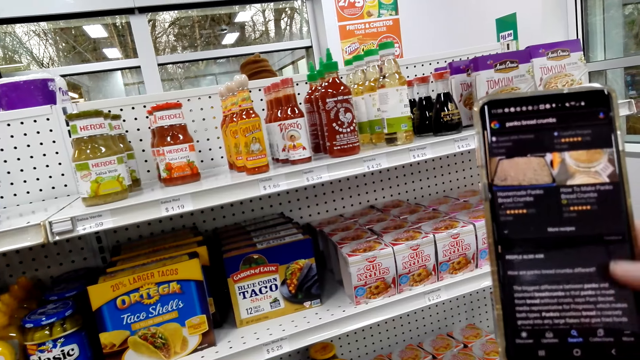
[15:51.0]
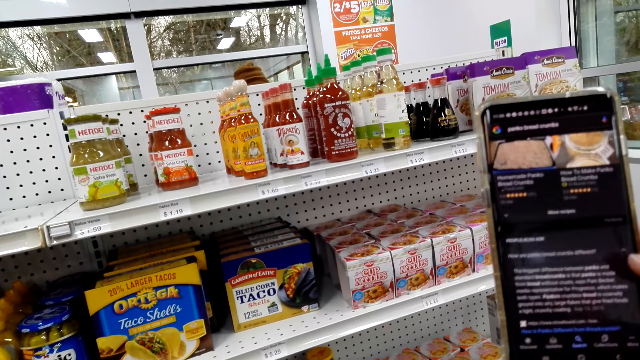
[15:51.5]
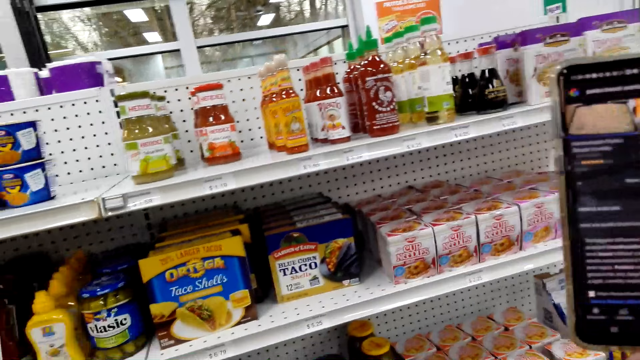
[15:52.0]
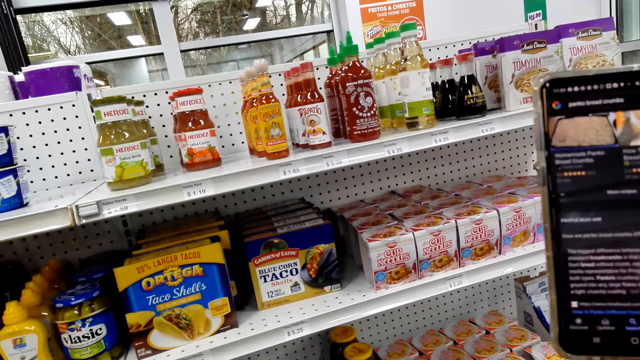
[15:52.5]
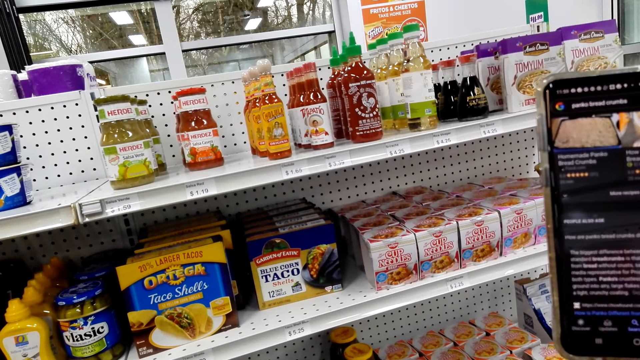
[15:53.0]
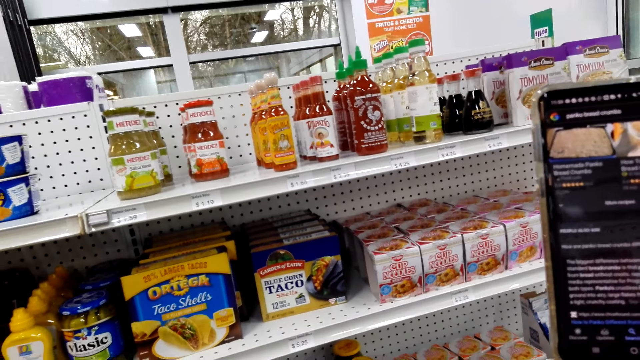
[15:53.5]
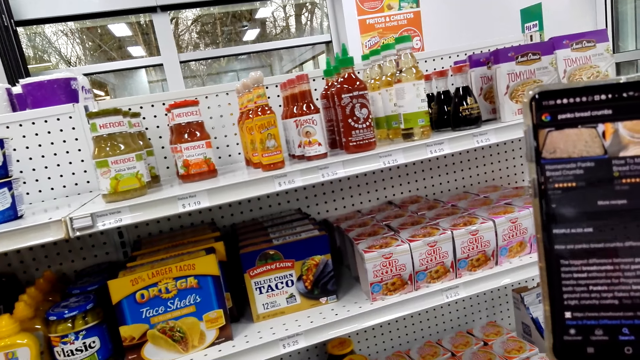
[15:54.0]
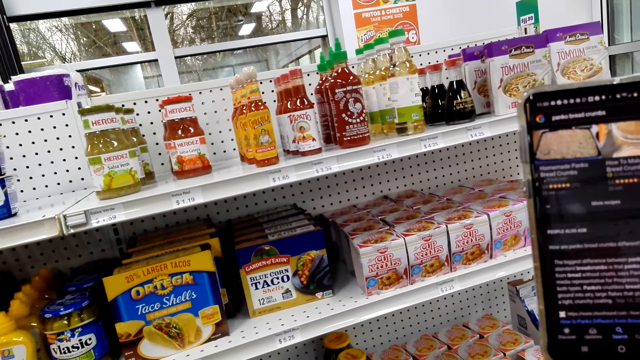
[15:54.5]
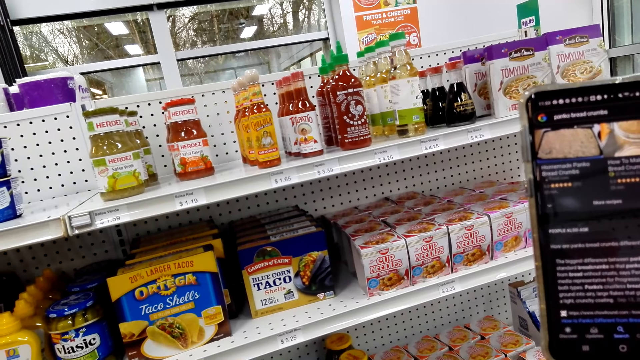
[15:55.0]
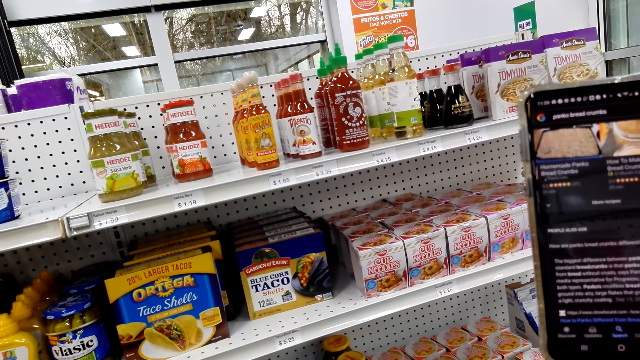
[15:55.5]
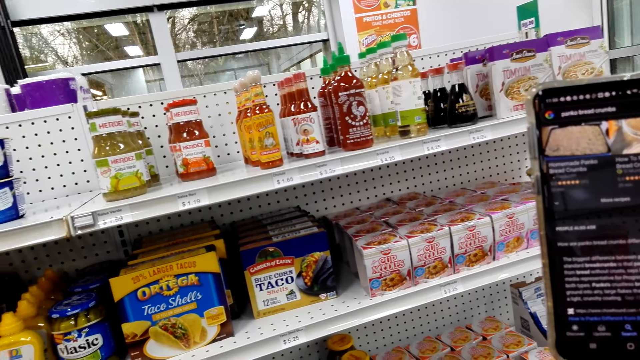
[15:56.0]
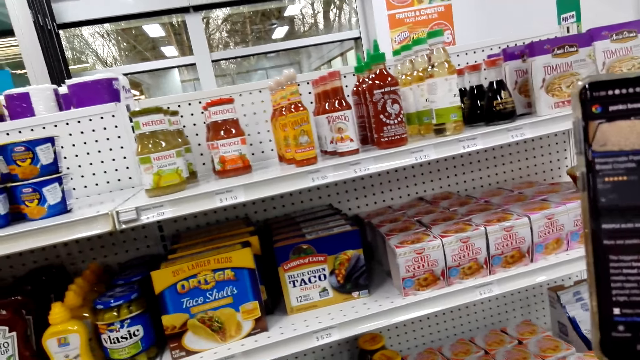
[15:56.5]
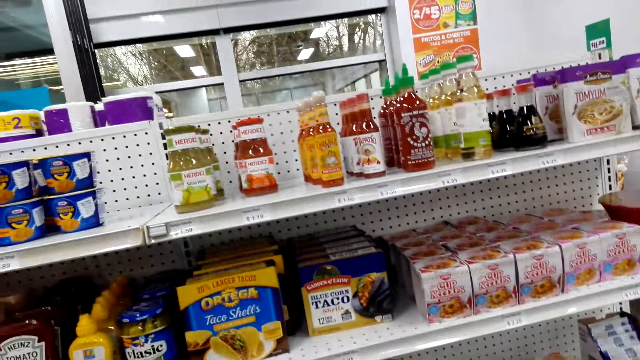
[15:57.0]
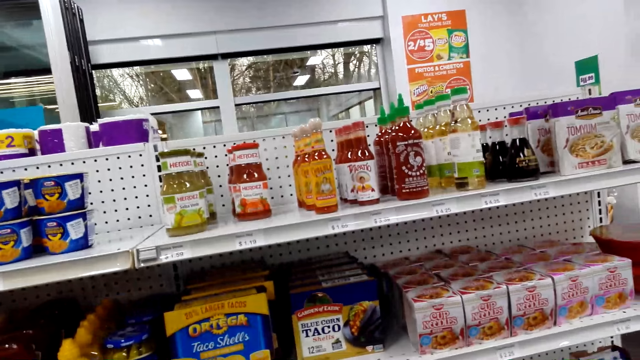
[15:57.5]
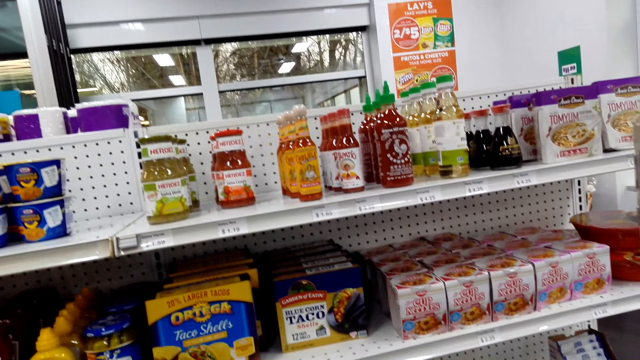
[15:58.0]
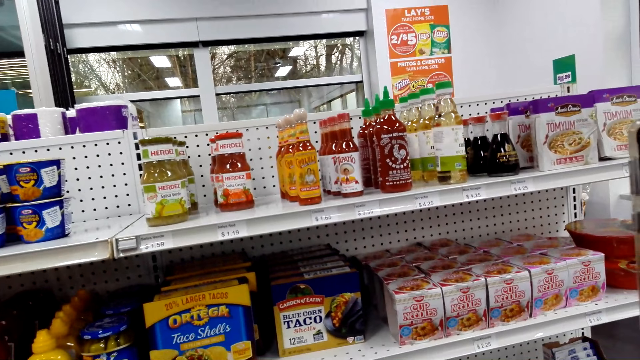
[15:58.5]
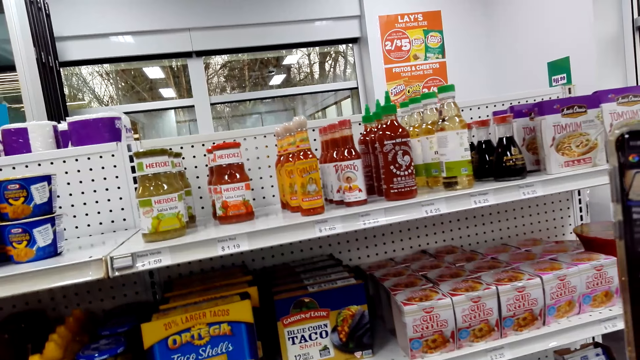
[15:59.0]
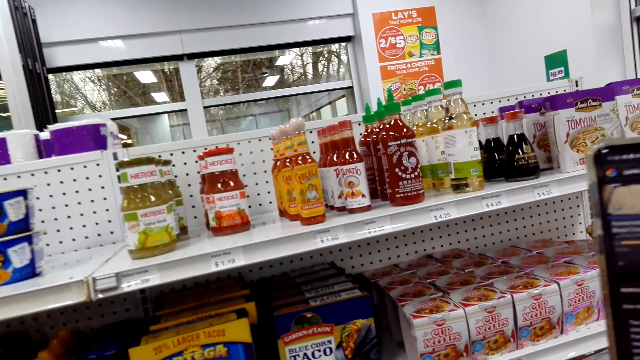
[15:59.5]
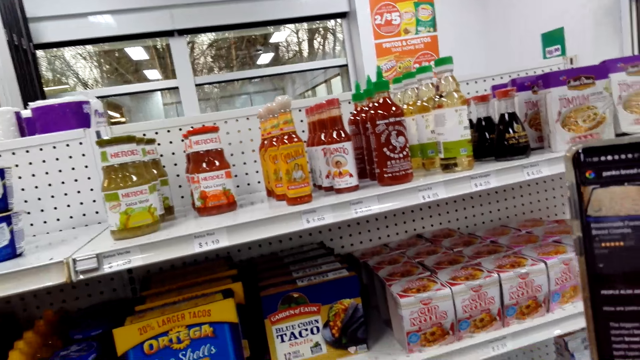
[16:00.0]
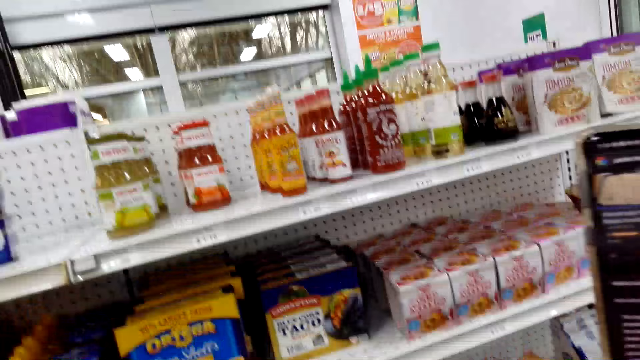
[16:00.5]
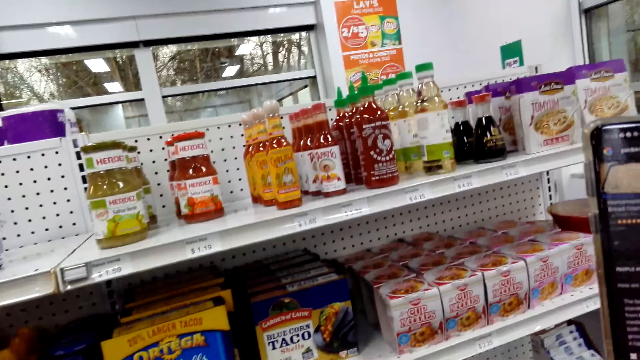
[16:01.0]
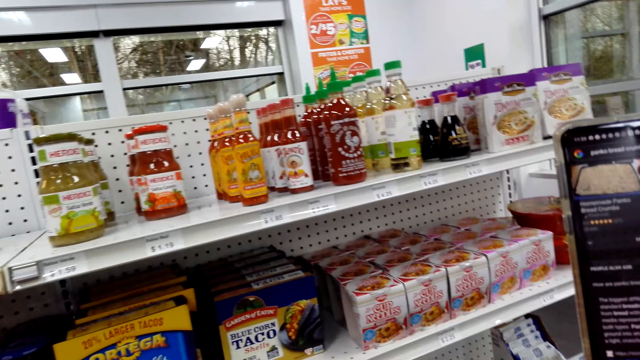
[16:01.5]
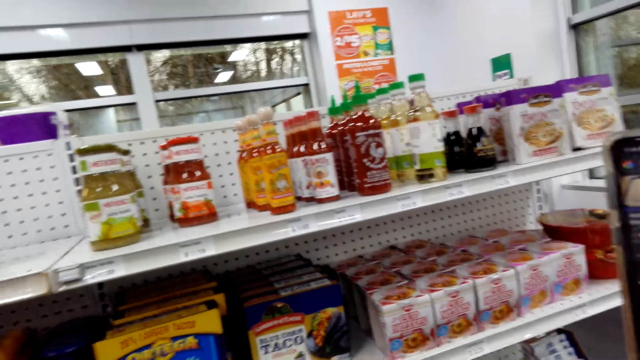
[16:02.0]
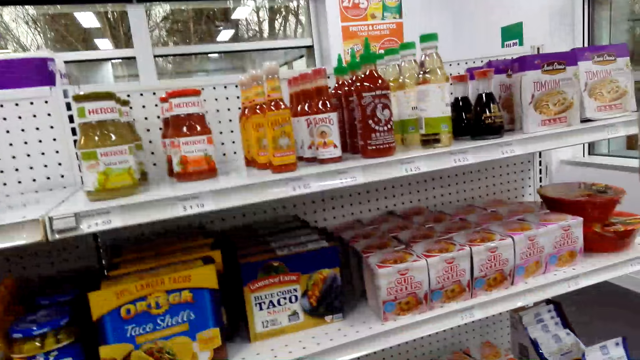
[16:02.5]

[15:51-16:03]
The camera wearer looks around.

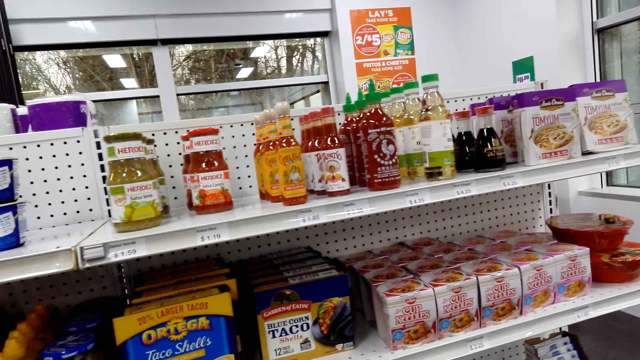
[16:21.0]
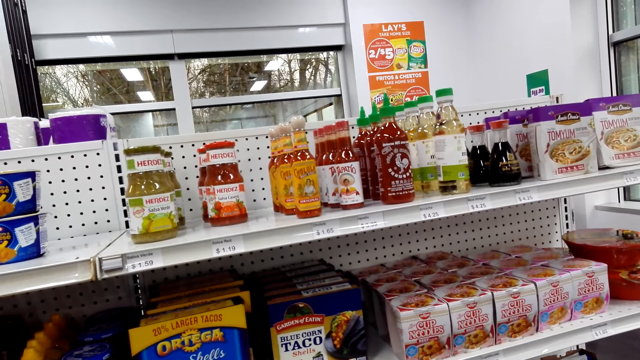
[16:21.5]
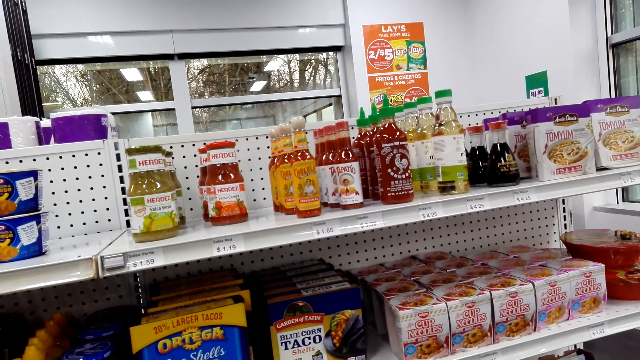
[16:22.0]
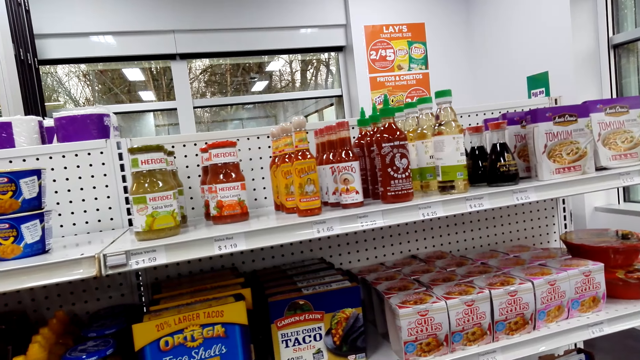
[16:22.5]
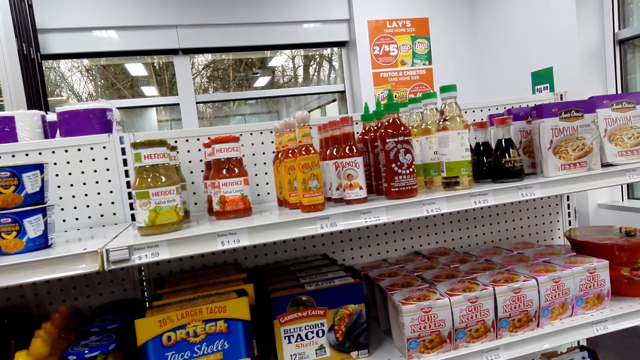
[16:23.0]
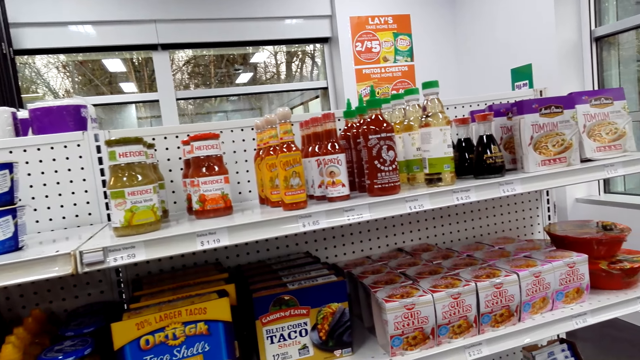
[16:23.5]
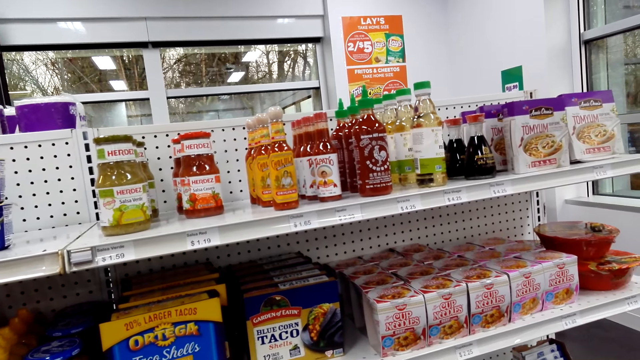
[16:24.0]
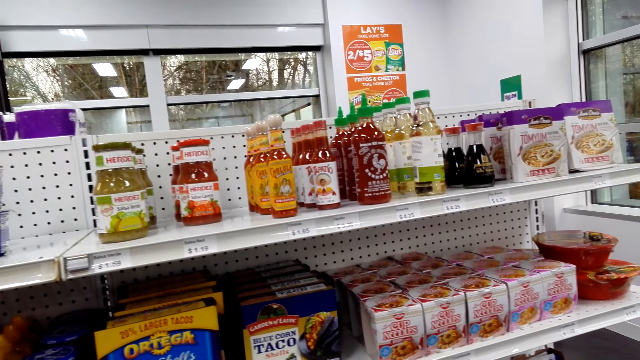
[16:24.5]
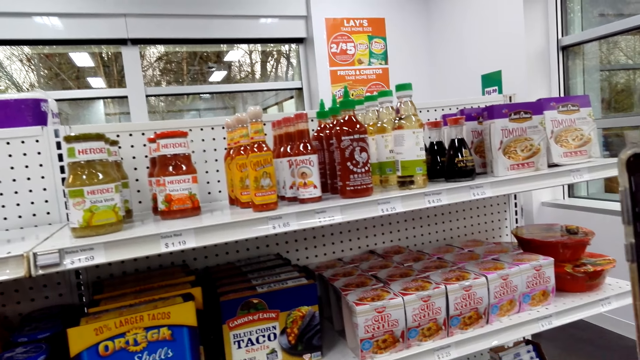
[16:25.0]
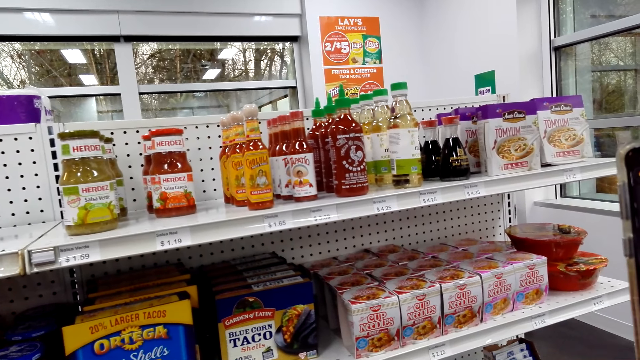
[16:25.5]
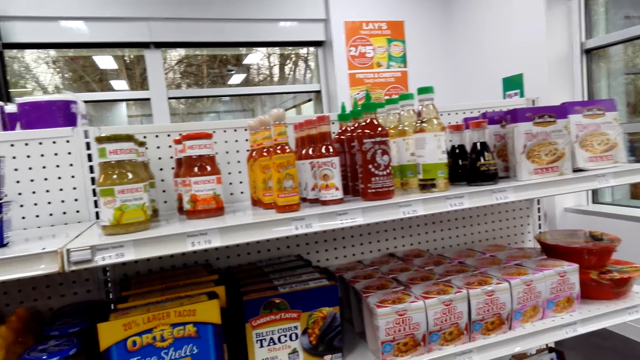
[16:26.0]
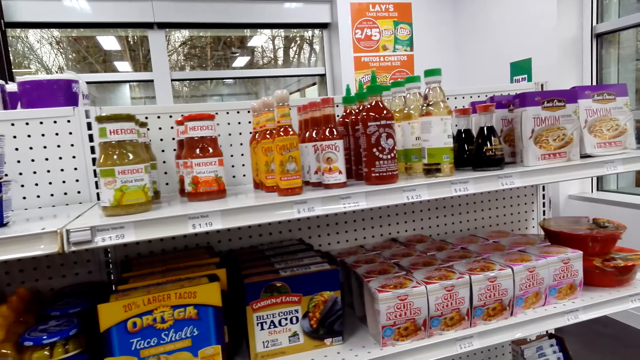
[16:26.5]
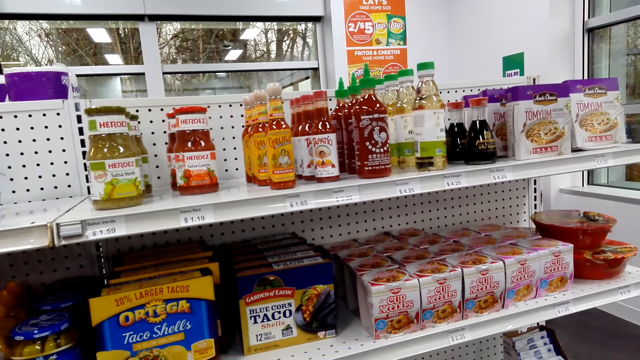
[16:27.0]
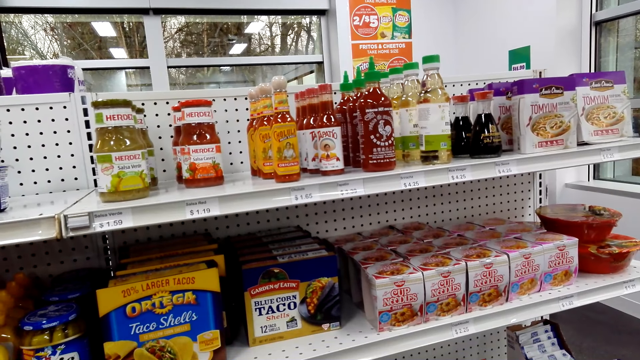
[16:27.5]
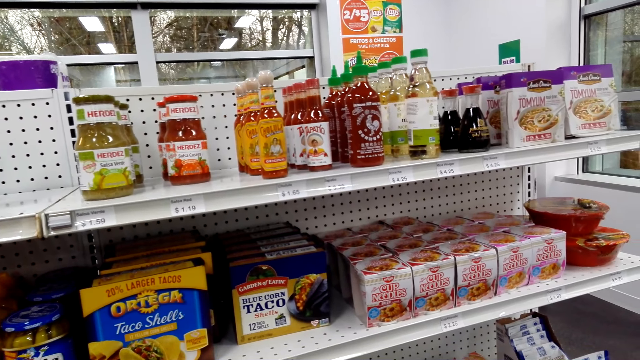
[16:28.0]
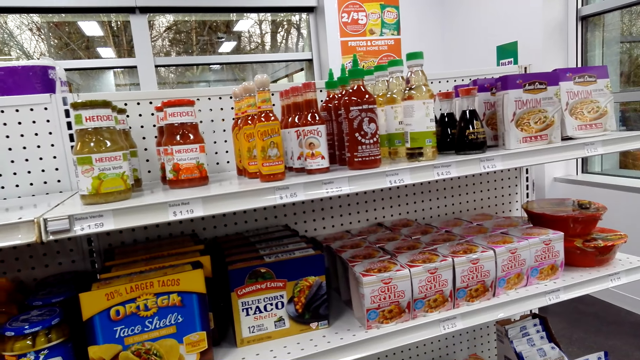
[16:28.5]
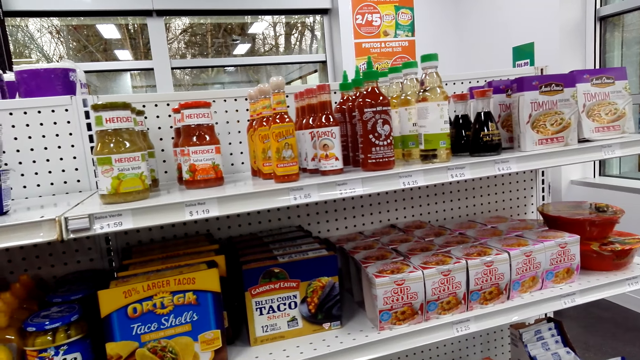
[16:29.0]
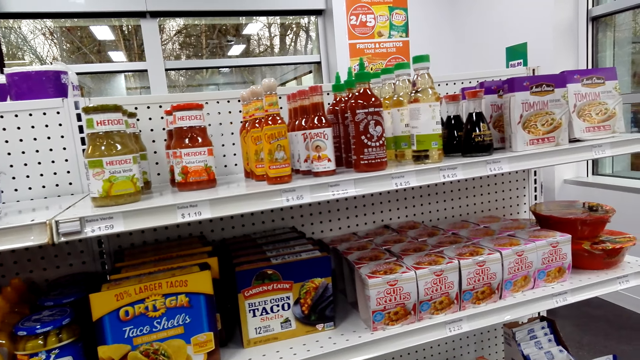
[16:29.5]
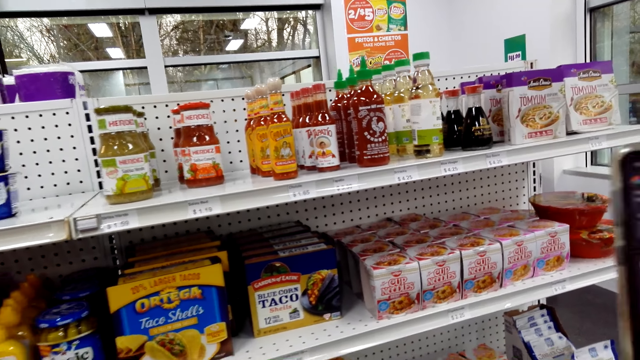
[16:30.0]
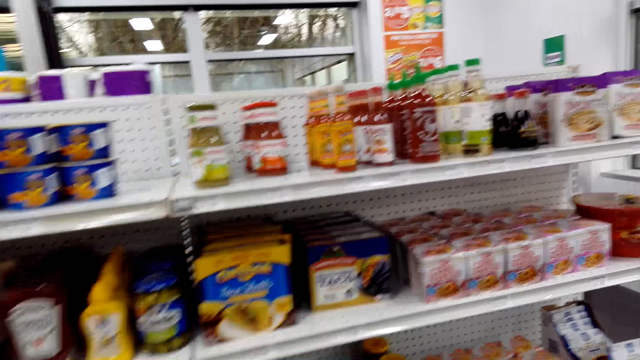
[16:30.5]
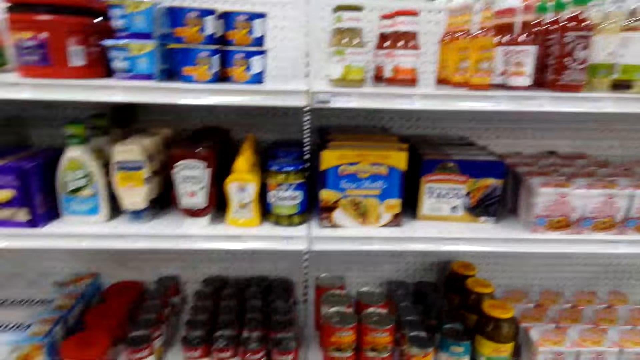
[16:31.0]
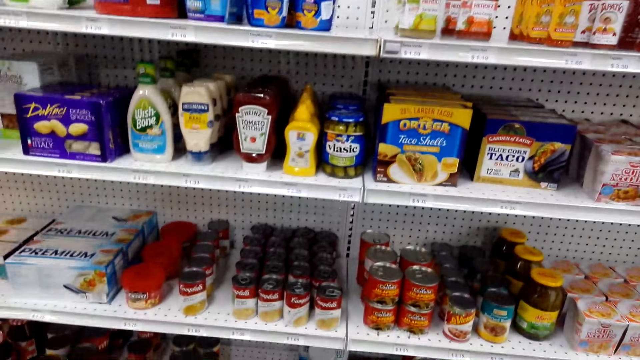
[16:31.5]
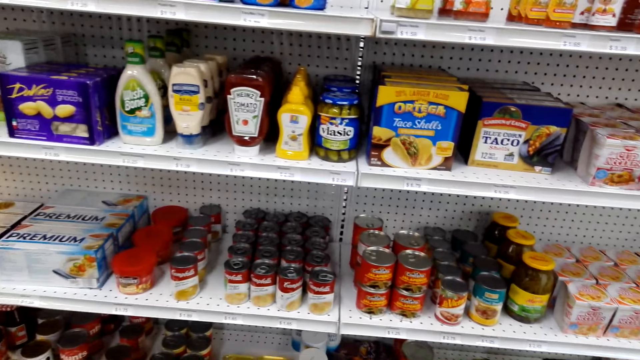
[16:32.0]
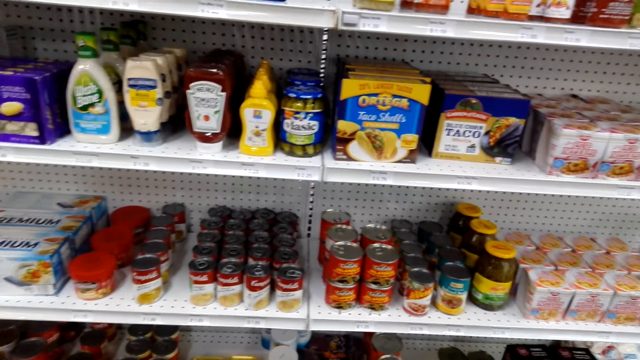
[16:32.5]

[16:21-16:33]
The camera wearer looks at the shelves. They look around.
